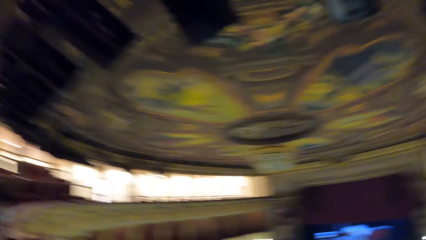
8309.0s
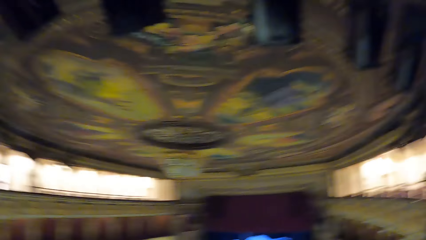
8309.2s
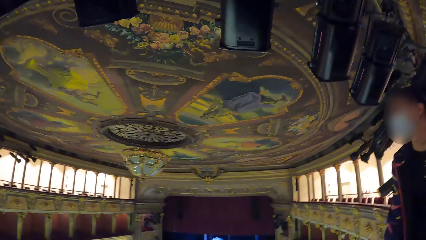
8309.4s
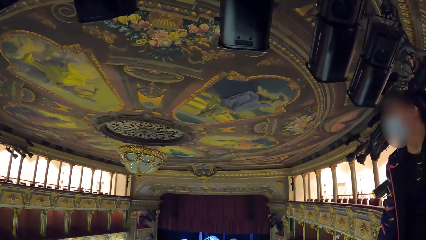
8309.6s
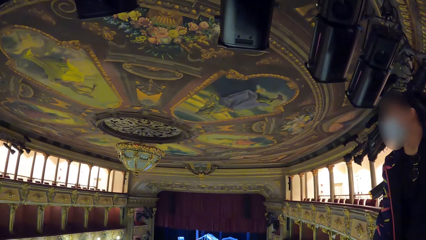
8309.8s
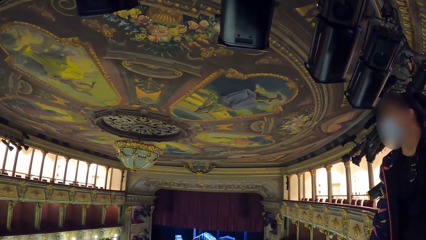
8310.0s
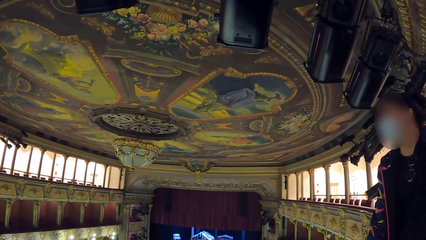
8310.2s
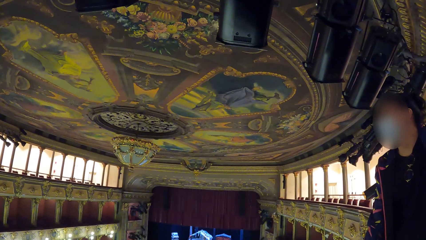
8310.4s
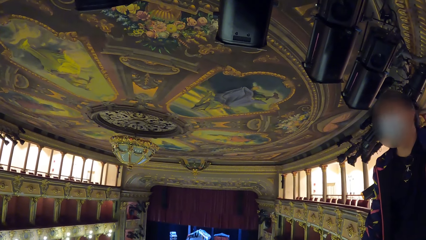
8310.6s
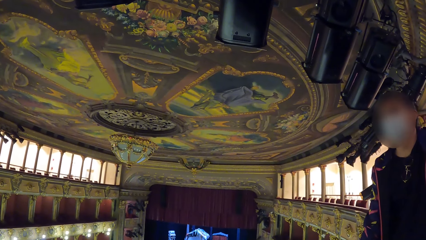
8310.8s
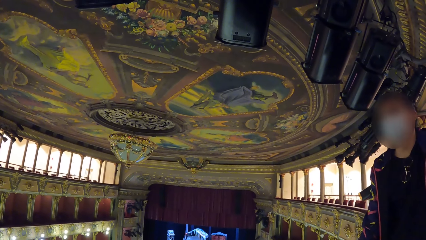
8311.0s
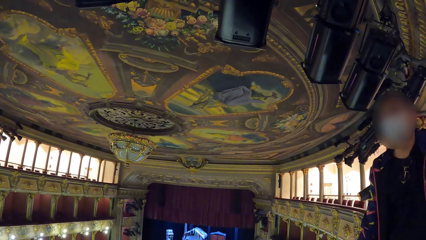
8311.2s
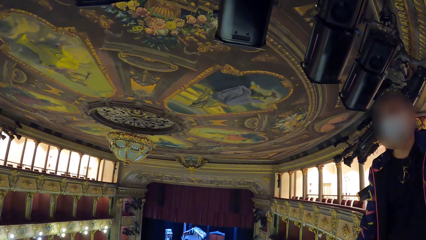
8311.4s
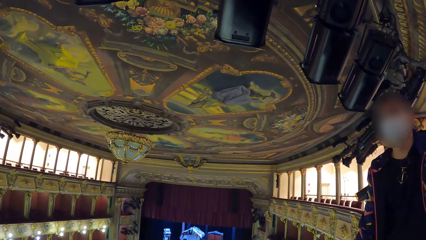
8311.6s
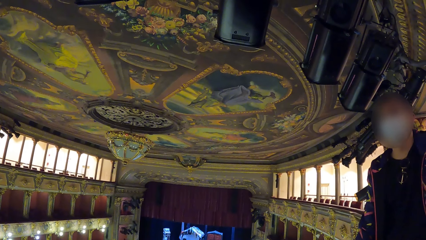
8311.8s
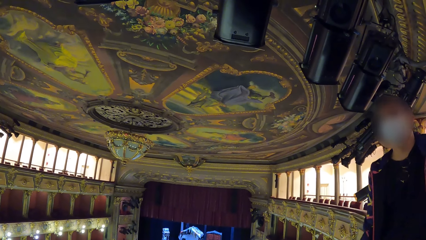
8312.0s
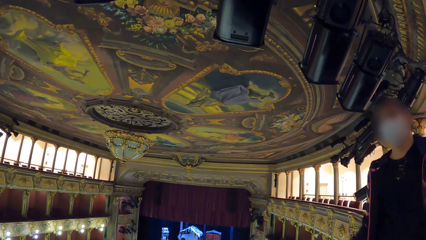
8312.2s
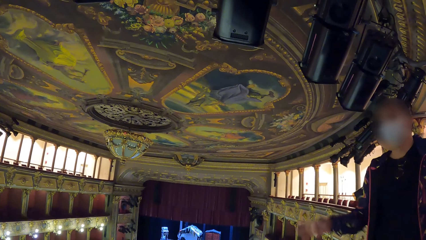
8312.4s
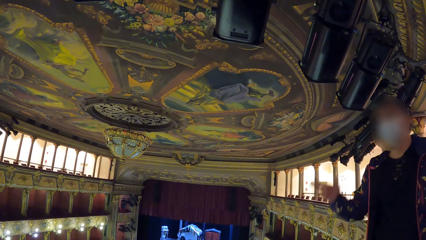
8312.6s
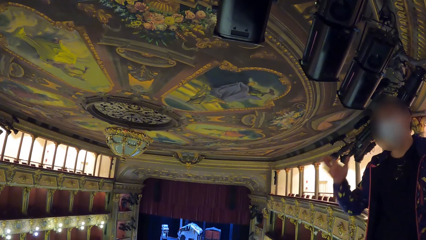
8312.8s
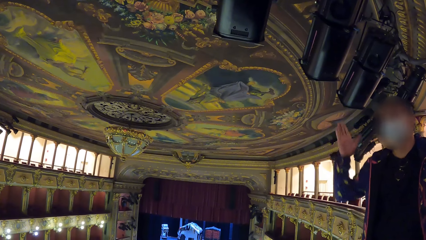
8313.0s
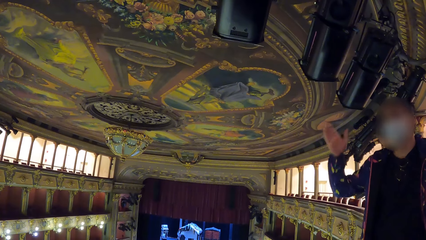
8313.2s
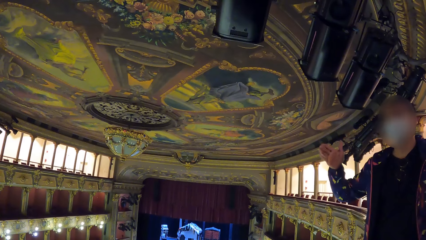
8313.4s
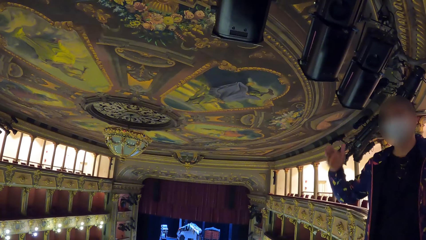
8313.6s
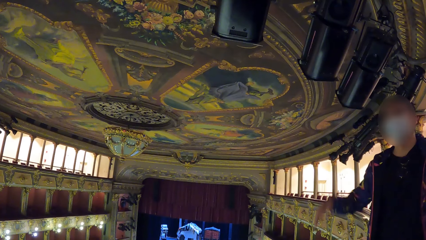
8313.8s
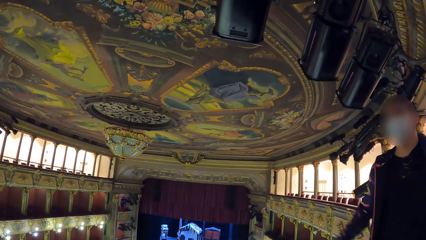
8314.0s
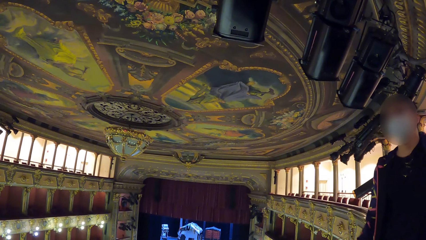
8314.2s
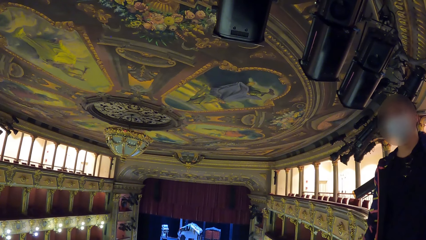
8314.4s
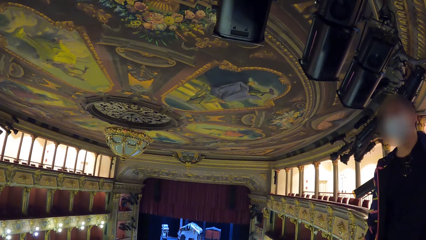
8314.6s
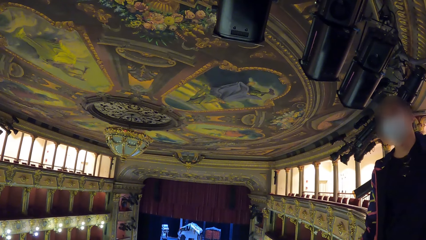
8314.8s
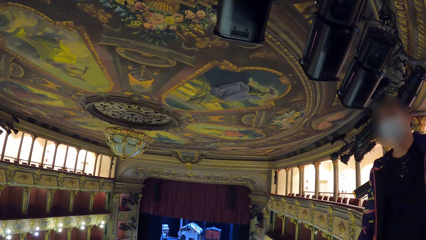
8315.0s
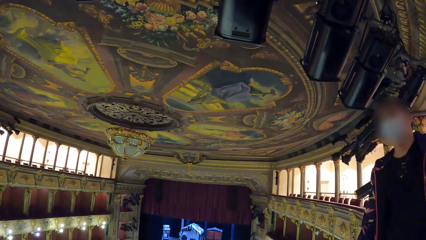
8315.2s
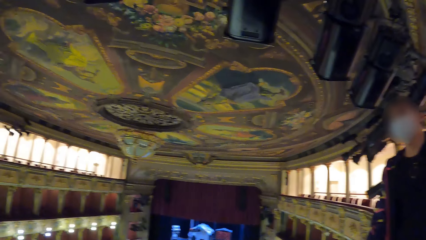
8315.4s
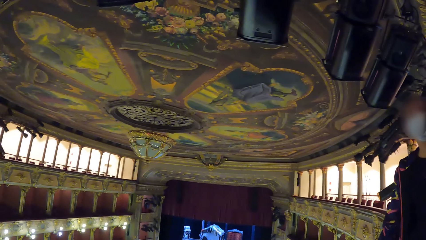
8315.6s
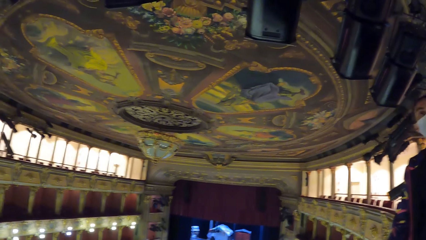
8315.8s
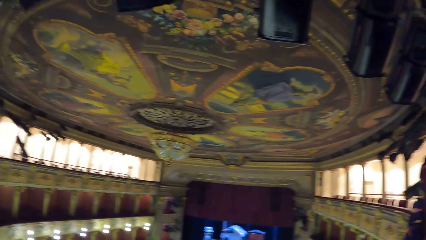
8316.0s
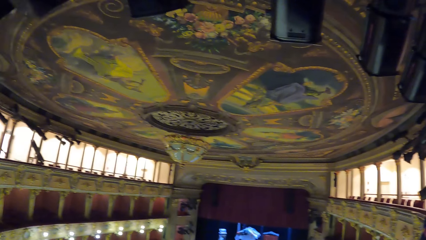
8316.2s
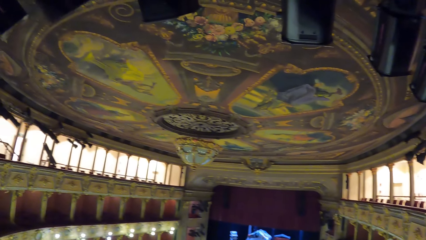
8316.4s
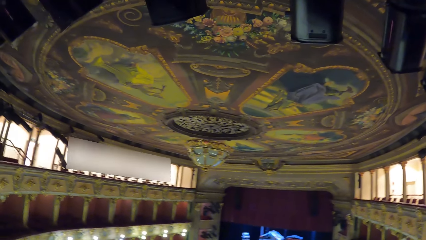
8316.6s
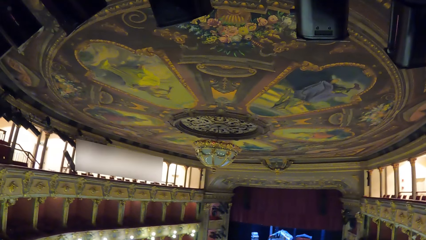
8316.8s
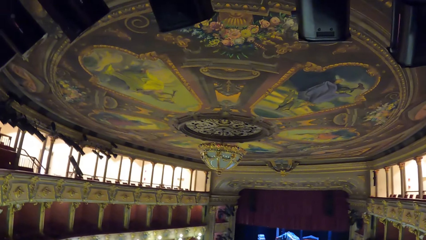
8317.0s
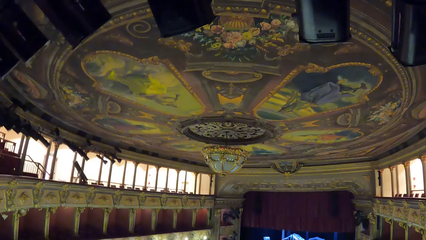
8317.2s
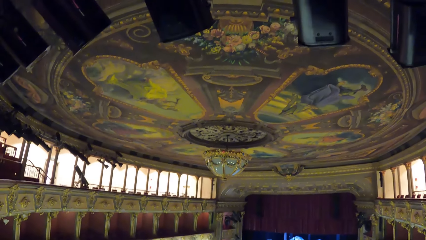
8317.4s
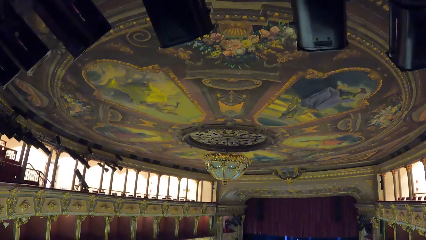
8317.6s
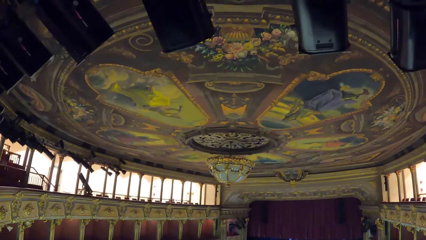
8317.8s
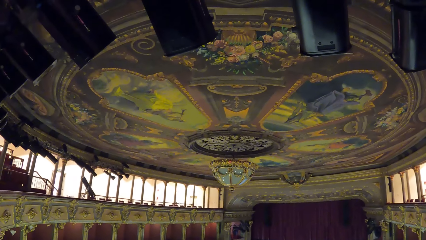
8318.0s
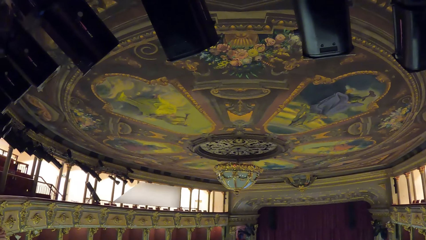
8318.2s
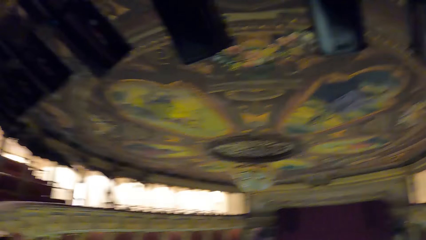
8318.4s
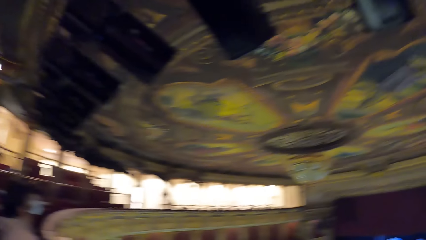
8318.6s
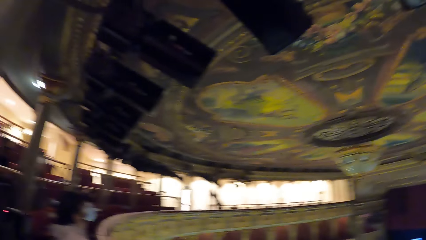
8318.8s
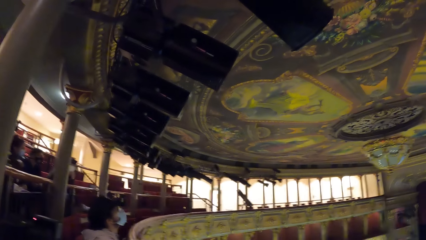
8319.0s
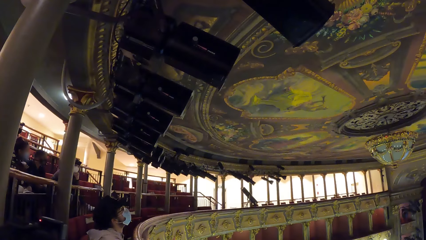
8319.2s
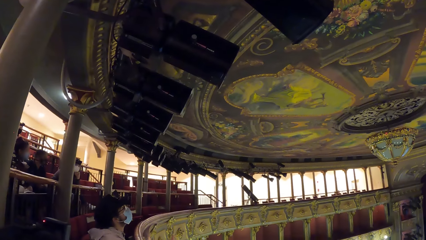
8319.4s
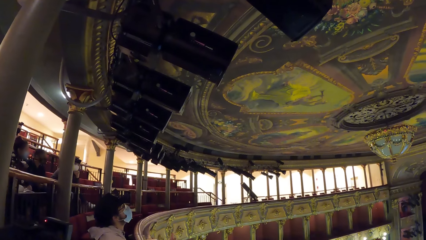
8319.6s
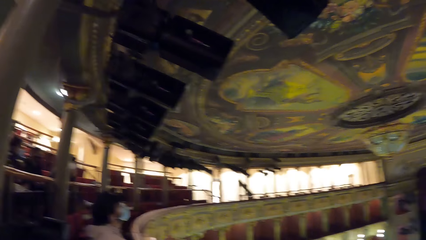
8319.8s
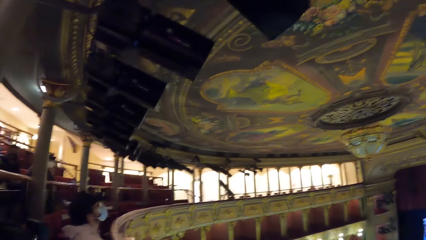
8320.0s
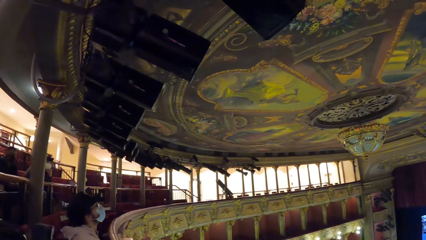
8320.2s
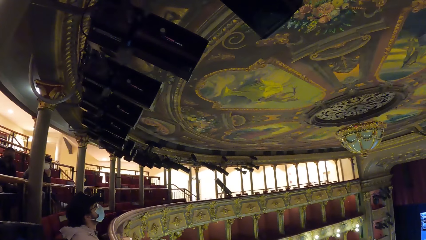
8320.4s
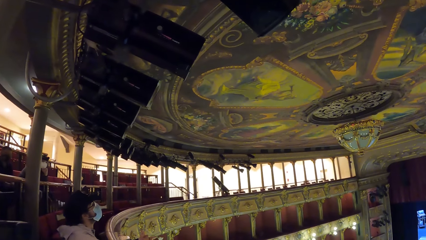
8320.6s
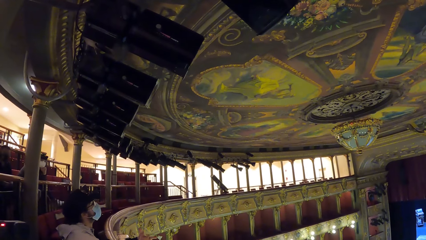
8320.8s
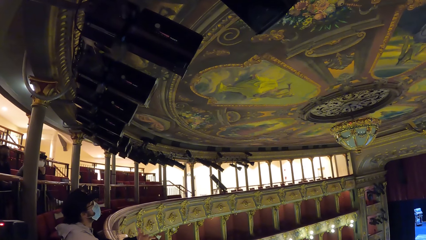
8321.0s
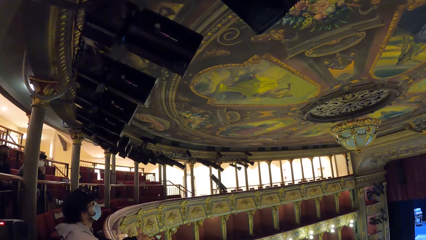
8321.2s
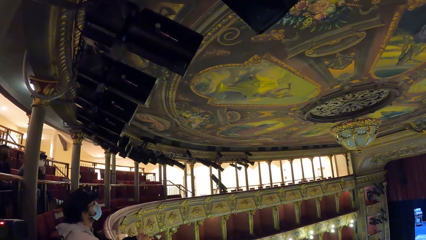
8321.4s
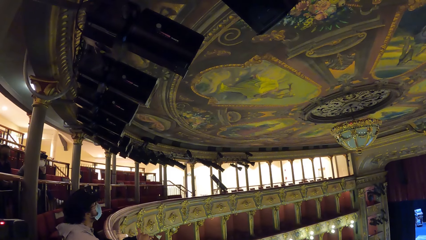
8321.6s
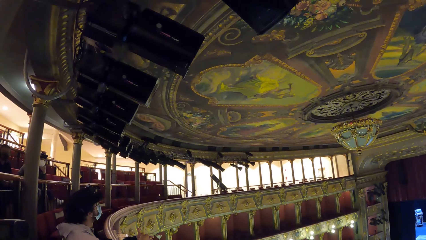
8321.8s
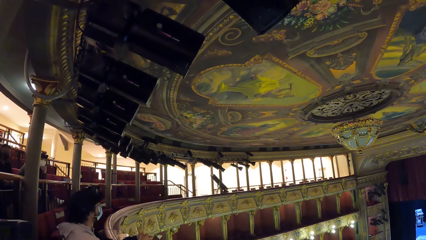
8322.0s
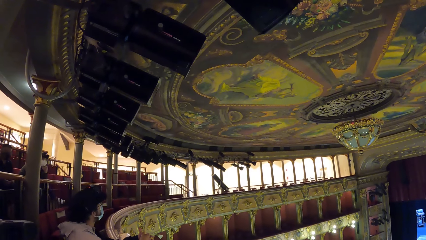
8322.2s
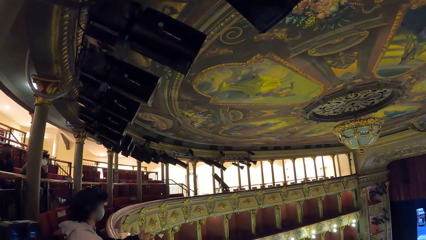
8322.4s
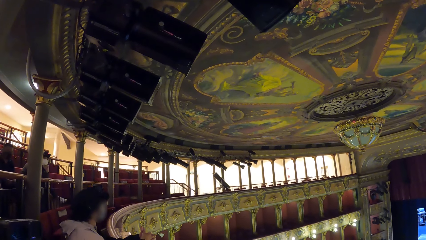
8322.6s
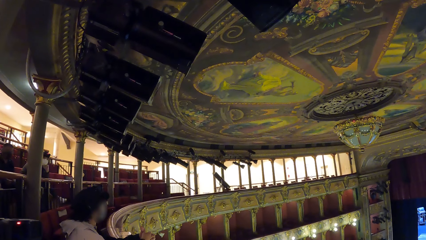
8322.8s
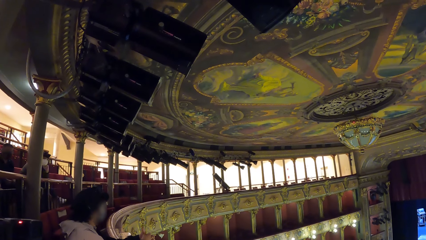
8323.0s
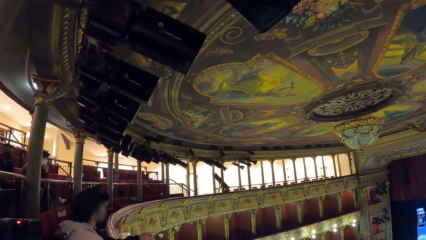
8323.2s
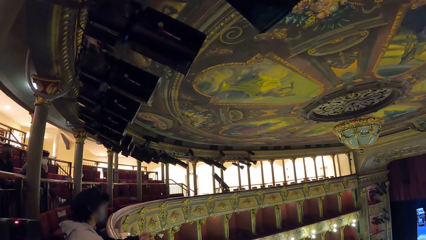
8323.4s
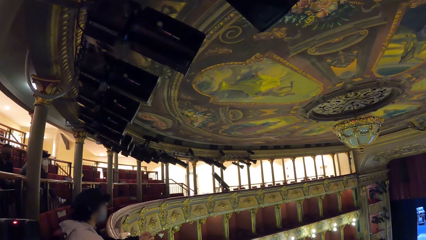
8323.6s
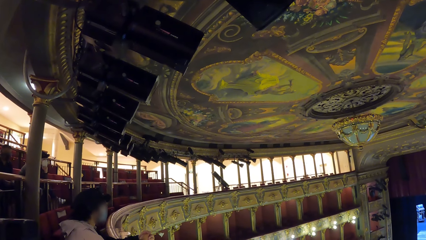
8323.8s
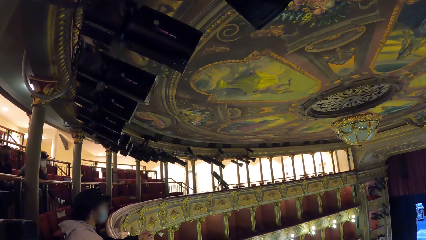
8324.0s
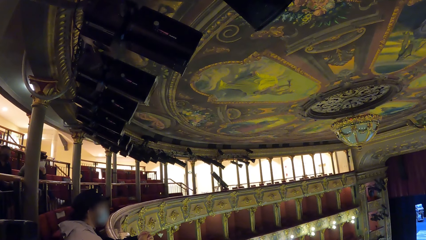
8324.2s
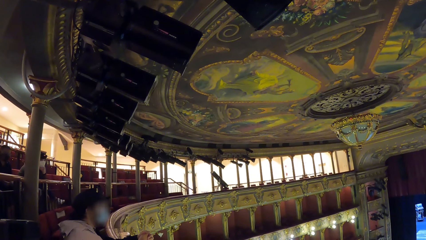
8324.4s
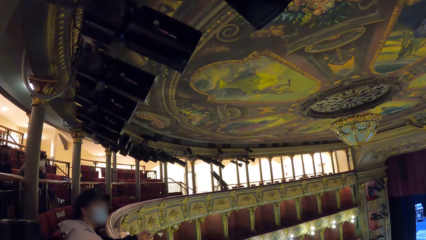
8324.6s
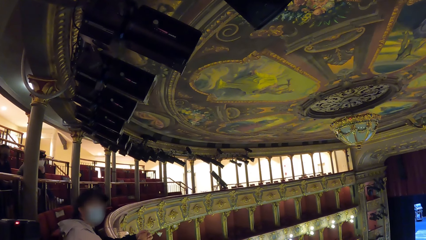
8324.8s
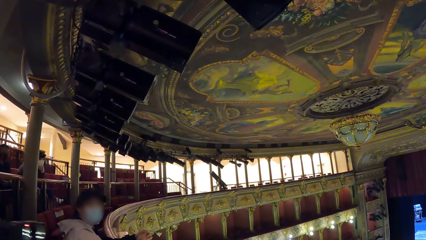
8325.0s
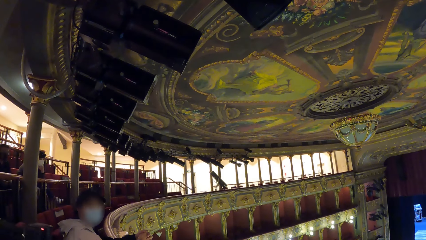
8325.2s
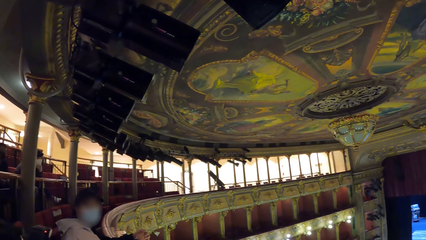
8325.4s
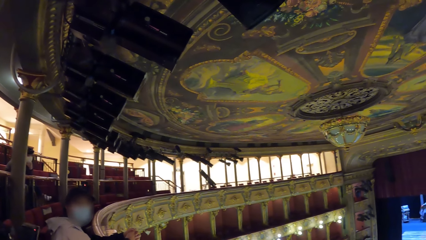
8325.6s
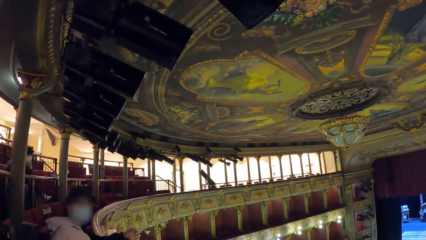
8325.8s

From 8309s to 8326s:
A man talks to the camera wearer. The man lifts up the hand and talks to the camera wearer. The camera wearer moves around the room. Another man looks around the room.
